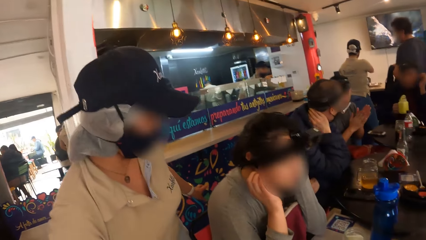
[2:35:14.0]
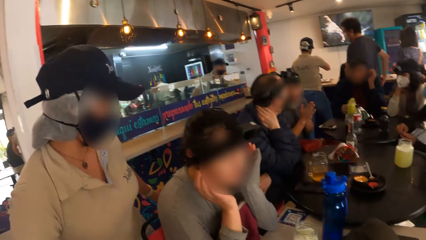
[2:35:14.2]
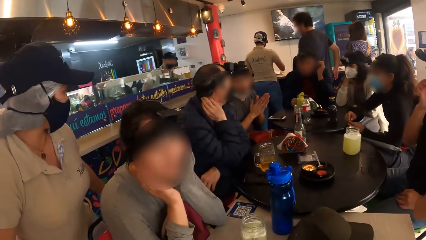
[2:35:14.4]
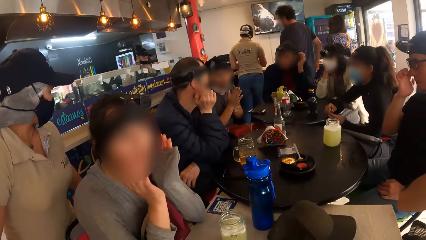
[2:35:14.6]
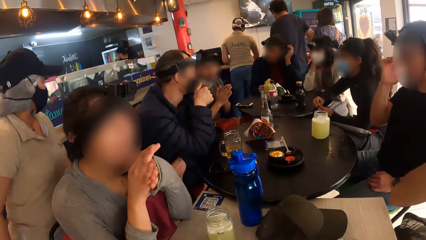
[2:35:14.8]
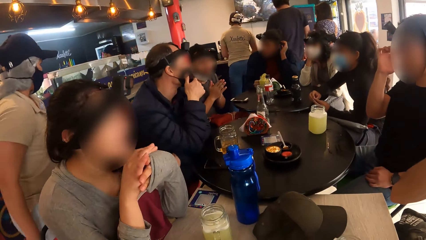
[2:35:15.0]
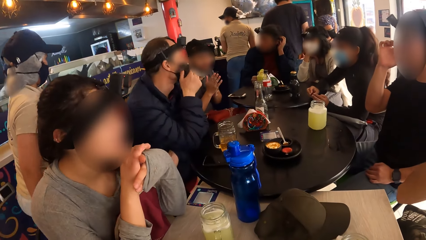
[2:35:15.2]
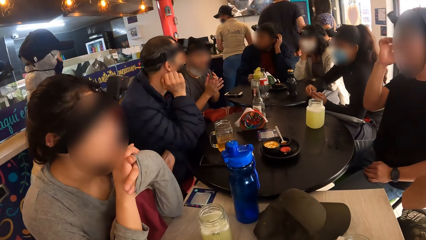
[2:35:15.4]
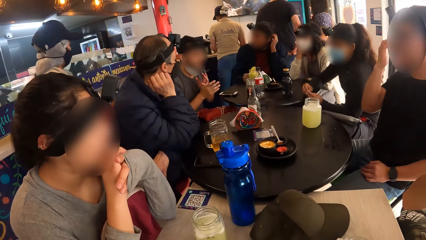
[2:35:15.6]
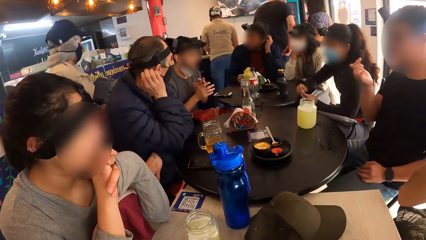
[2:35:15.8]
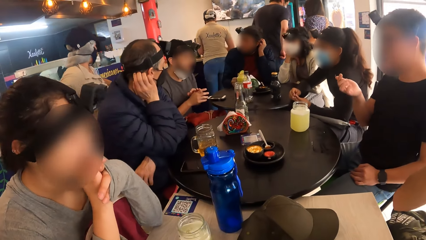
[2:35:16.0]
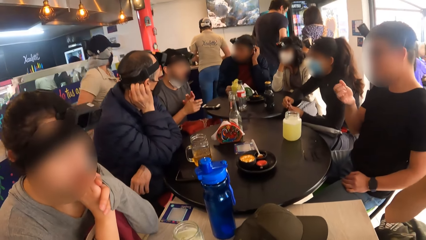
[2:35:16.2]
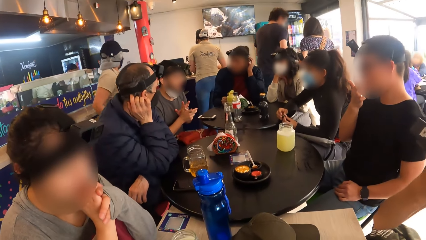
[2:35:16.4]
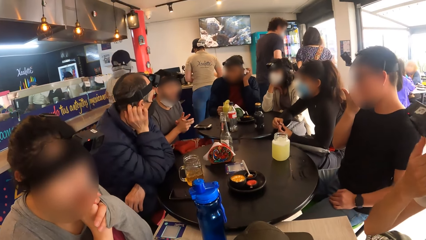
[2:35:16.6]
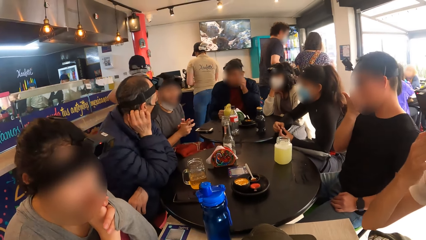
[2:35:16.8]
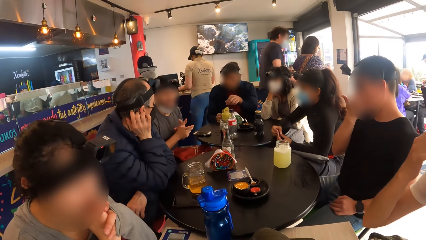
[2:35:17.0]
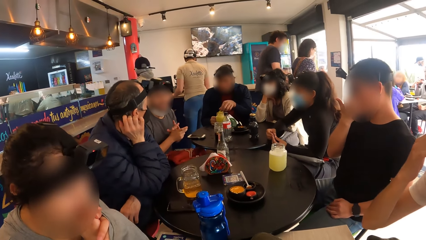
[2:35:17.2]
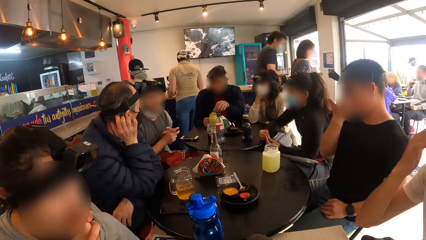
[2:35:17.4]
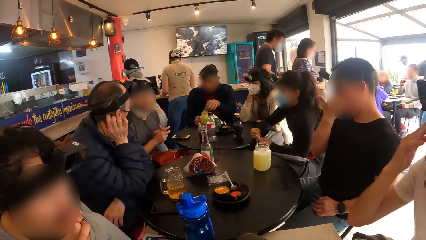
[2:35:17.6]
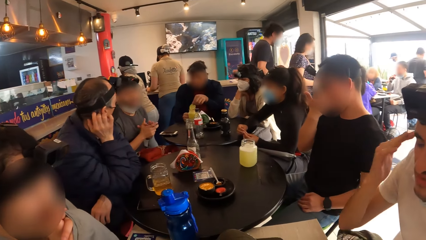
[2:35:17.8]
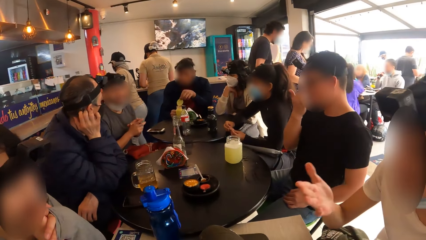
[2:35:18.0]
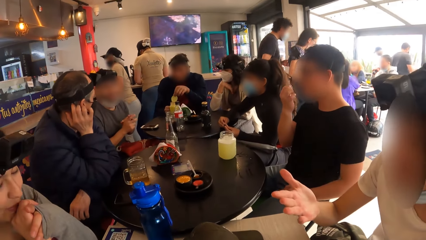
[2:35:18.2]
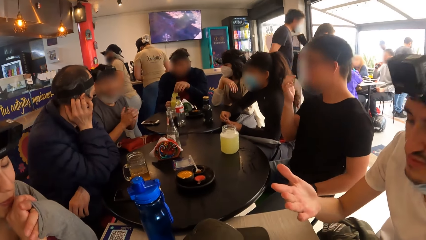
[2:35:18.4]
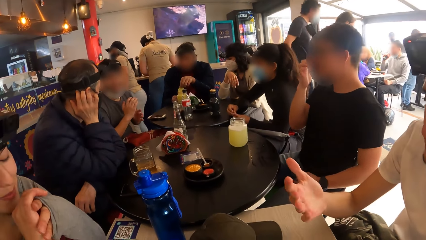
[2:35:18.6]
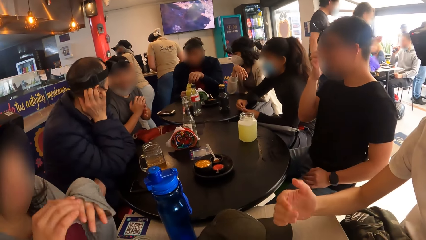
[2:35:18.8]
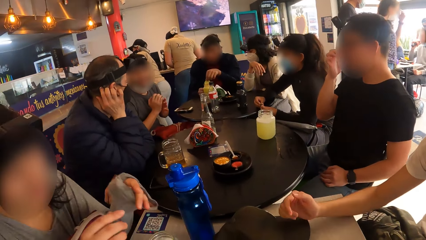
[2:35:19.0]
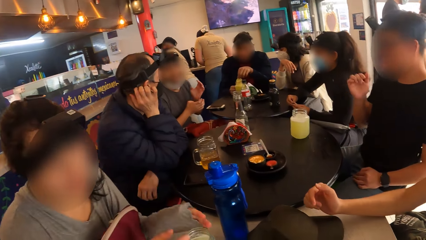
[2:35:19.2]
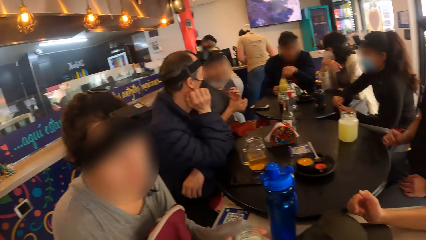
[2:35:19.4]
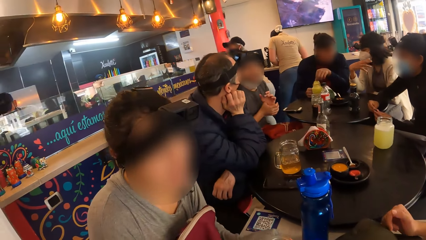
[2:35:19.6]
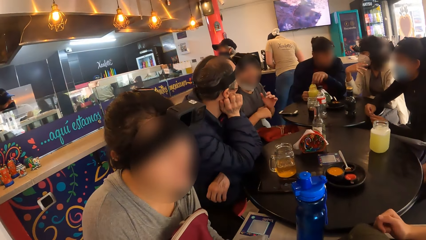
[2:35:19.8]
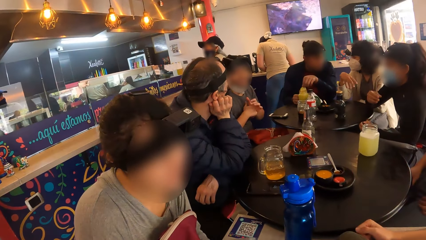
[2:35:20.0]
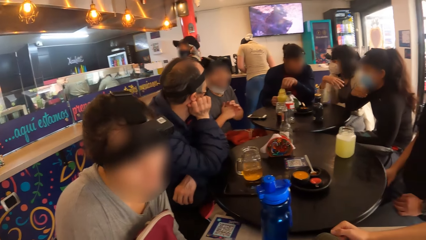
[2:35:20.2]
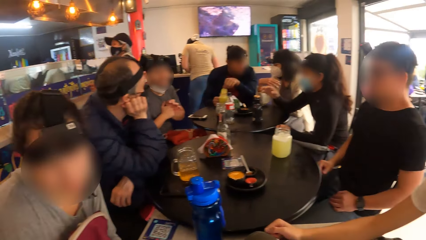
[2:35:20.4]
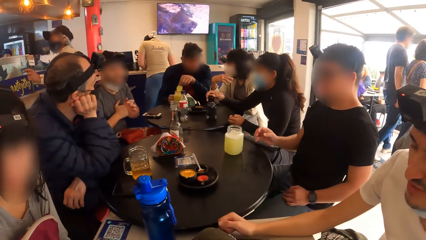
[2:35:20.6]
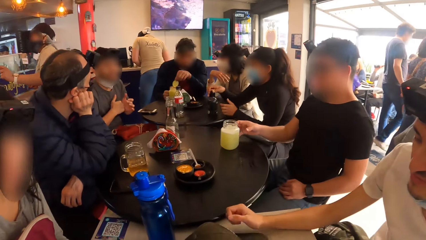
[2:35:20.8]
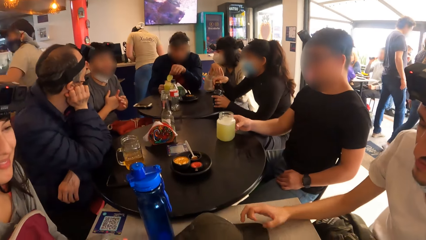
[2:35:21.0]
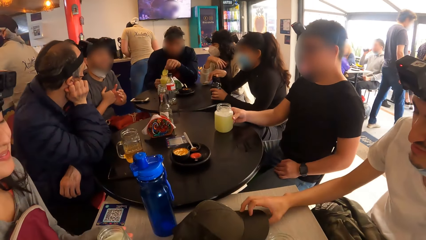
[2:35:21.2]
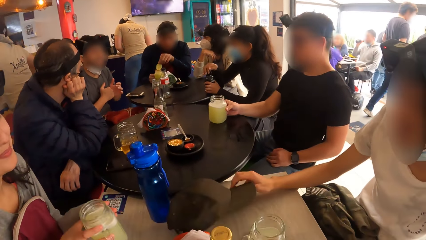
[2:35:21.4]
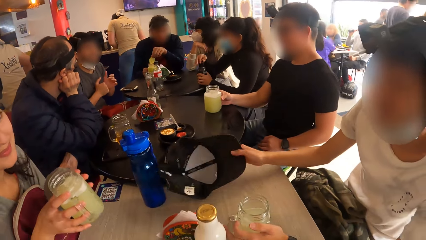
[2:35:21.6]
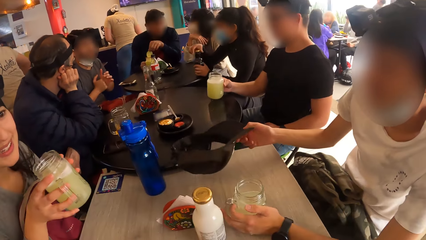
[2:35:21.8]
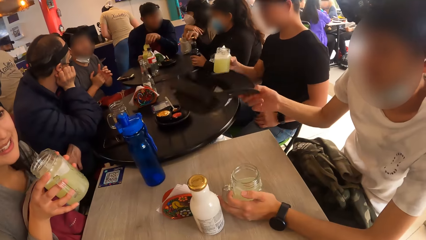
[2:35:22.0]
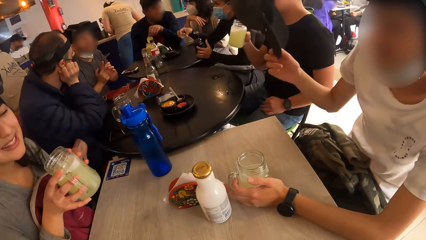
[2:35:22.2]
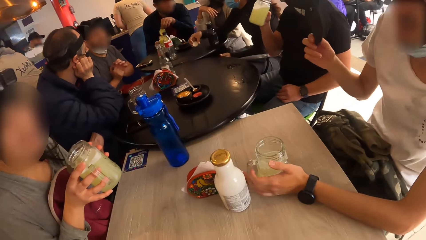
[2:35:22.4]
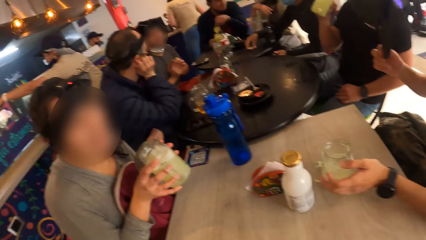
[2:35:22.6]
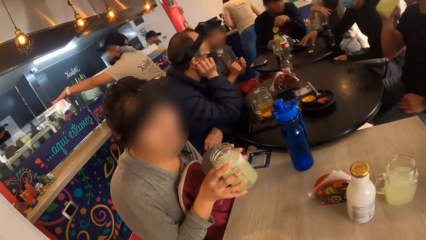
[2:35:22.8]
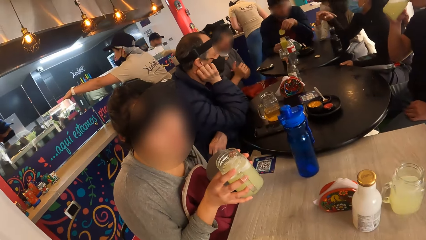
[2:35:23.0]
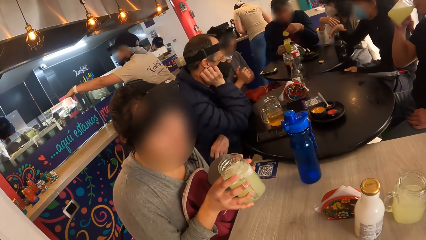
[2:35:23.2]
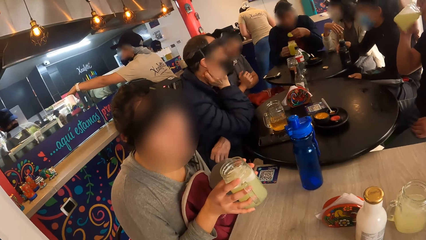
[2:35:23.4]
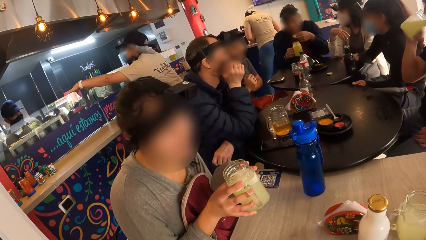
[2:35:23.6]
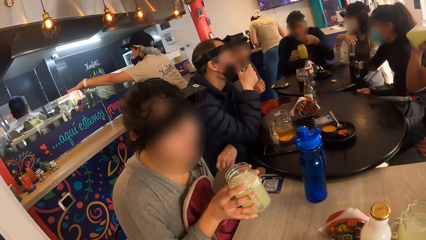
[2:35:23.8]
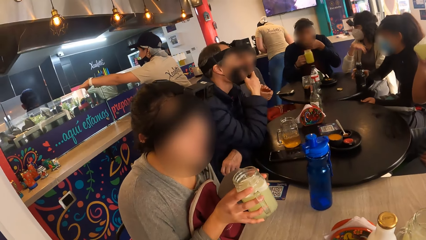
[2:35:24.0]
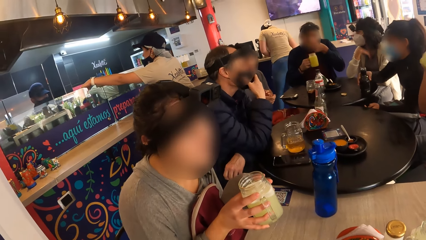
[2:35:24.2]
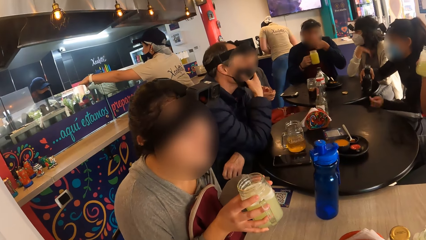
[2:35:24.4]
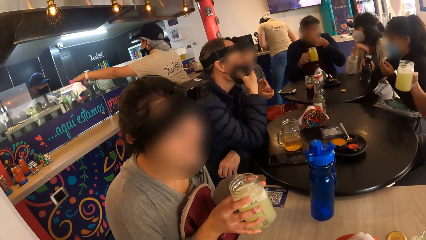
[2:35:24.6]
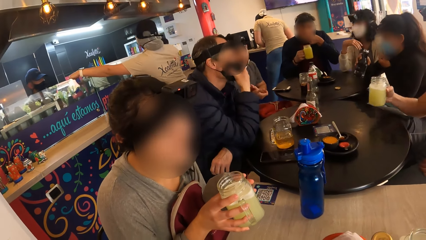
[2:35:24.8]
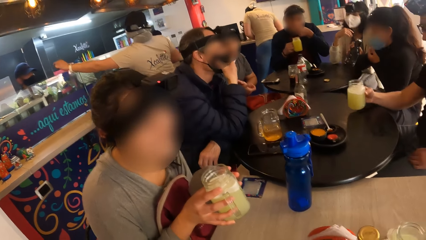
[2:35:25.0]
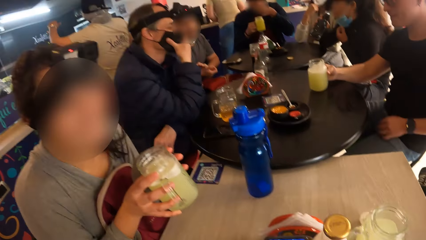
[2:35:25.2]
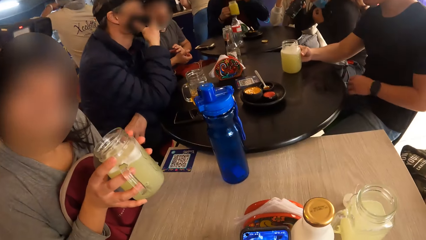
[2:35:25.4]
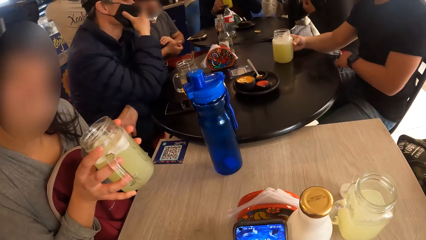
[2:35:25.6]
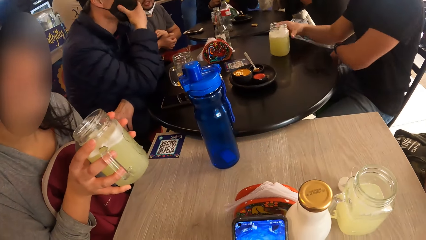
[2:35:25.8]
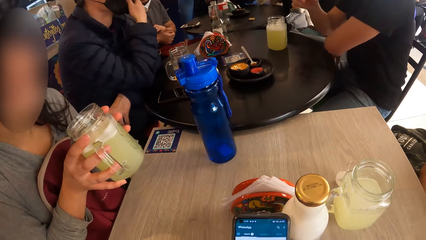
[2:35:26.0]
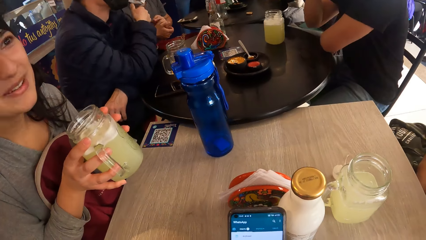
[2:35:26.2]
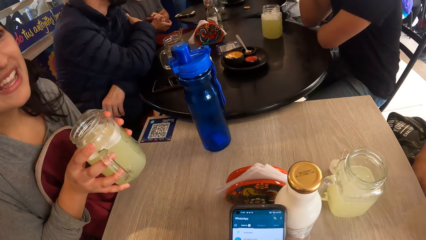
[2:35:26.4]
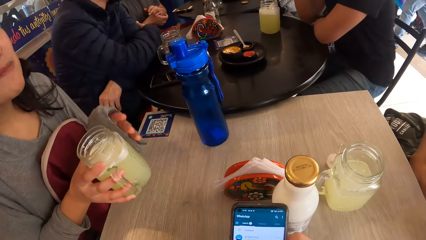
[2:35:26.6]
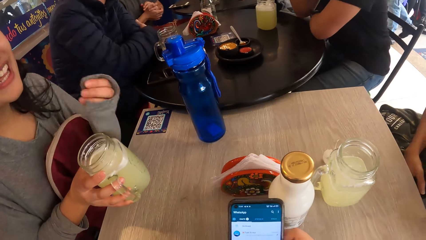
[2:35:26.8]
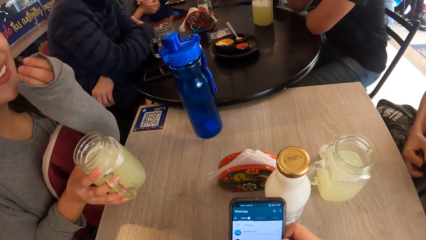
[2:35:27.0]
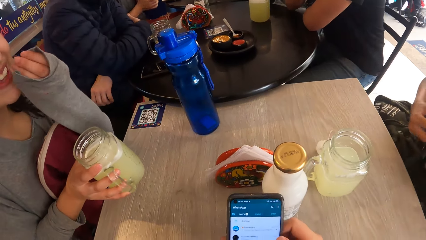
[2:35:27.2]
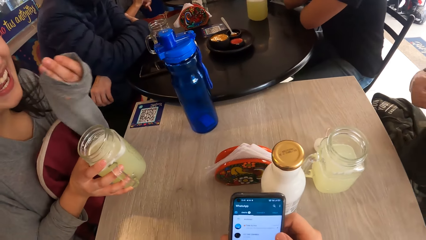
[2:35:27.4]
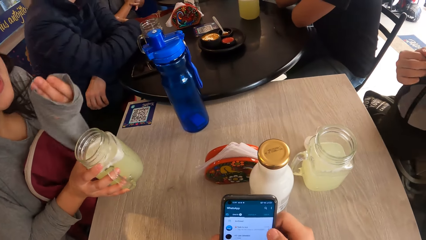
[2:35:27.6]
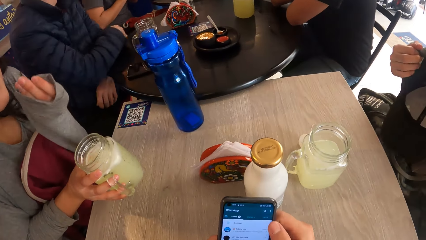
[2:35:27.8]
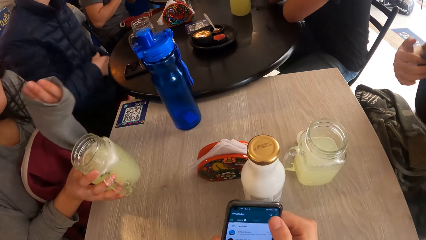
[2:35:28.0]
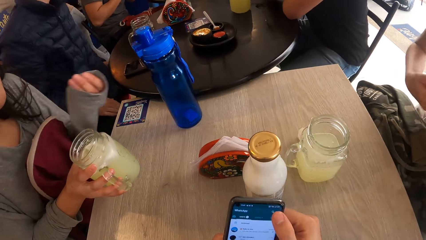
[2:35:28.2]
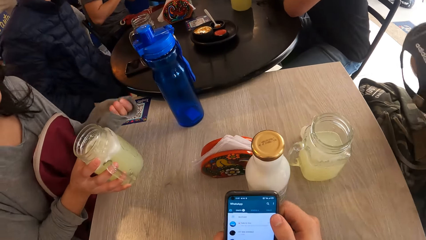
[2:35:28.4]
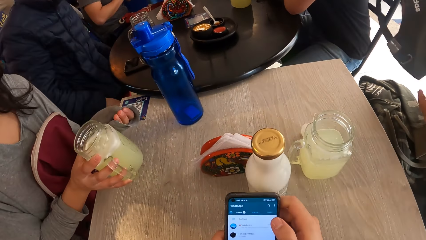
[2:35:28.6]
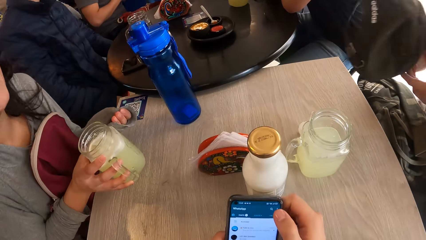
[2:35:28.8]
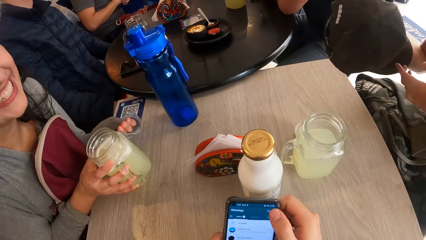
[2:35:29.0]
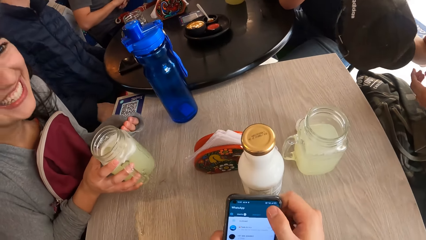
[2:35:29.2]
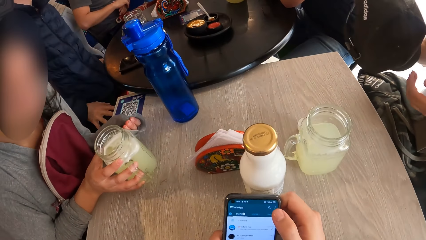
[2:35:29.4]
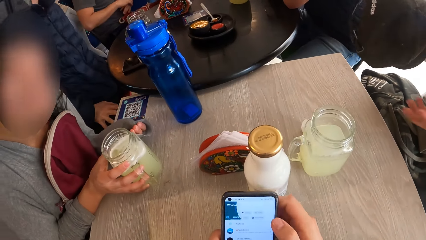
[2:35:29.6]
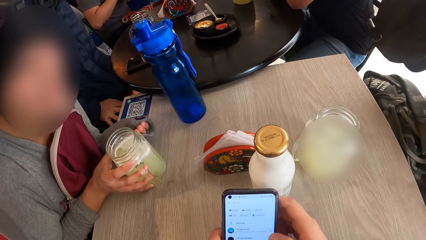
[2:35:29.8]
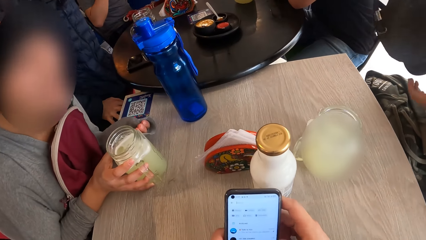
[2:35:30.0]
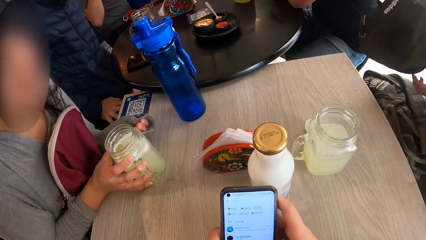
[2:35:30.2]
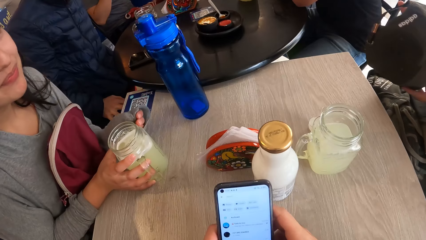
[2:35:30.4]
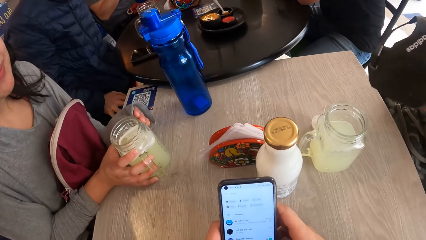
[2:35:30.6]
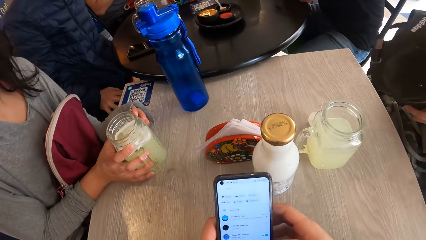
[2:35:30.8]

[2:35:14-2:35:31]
A man touches his face with his right hand. A woman interacts with another man. A third man takes the sliced lime on the jar of juice with his left hand. Another woman moves the bottle on the table with both hands. The first woman picks the jar of beer on the table with both hands. The second man picks a cap on the table with his right hand. The second woman opens the lid of the bottle with her right hand. The first man picks the jar of juice from the table with his right hand. The first woman holds the jar of beer with both hands. The second woman drops the lid of the bottle on the table with her right hand. The first man drinks from the jar of juice with his right hand. The third man picks the jar of juice from the table with his right hand. The second woman picks the bottle from the table with her right hand. The first man drops the jar of juice on the table with his right hand. The camera wearer operates a phone in his left hand with his right hand. The first woman holds the jar of beer with her right hand. The second man holds the cap with his right hand.
